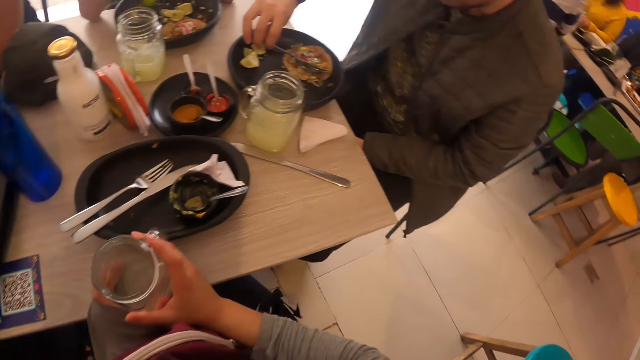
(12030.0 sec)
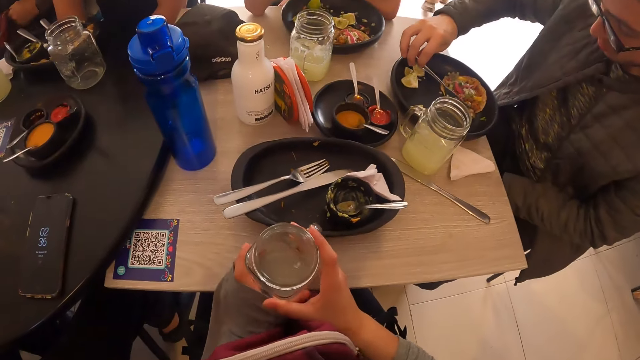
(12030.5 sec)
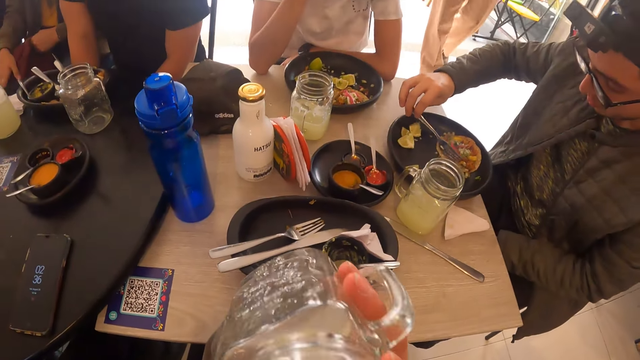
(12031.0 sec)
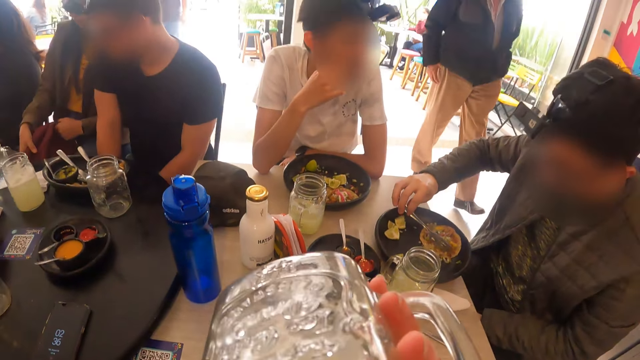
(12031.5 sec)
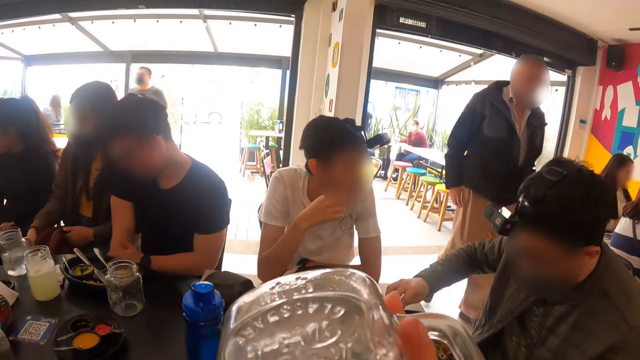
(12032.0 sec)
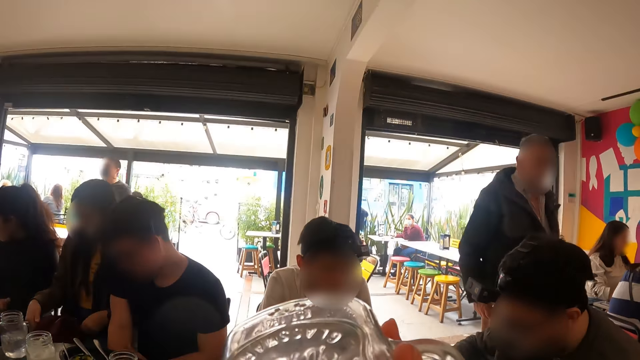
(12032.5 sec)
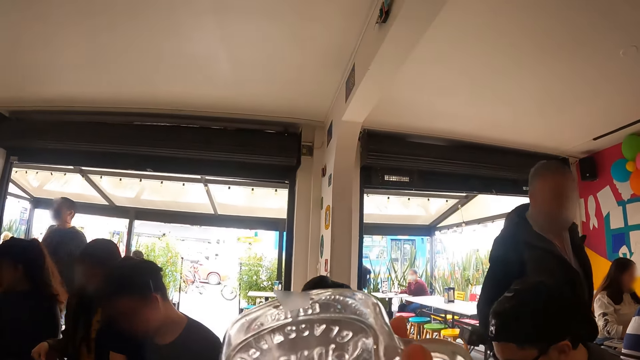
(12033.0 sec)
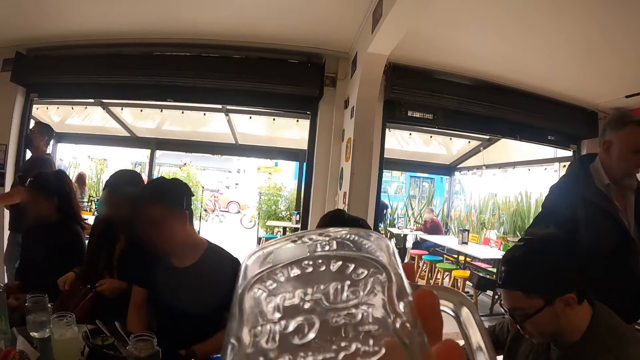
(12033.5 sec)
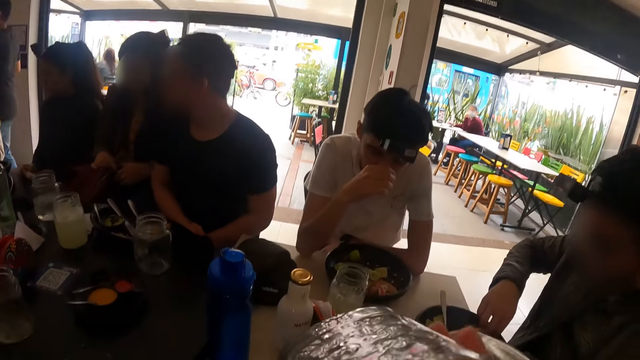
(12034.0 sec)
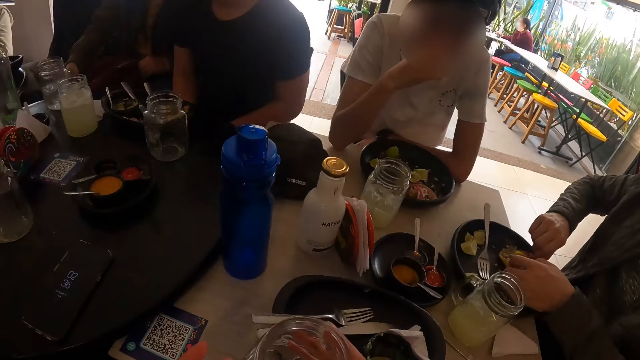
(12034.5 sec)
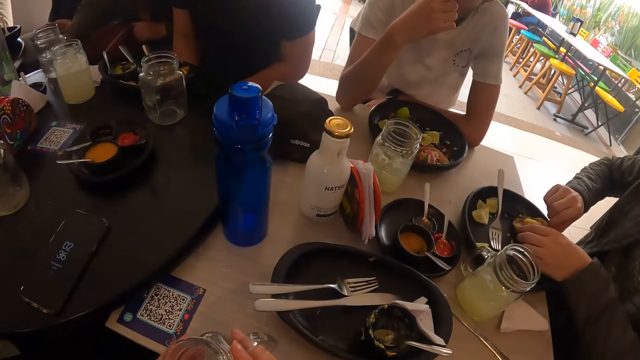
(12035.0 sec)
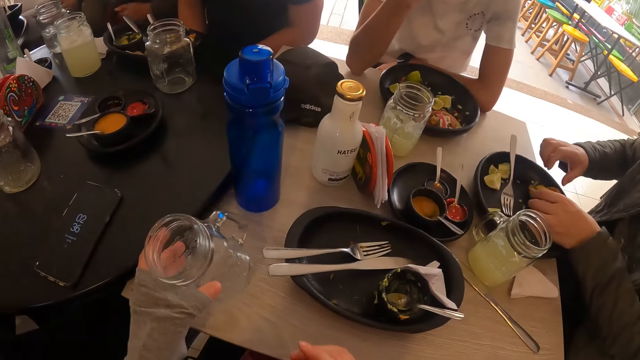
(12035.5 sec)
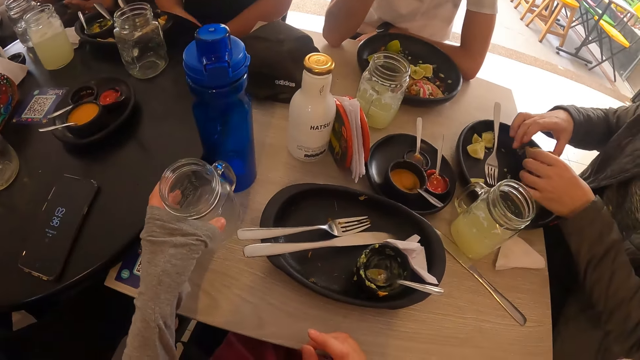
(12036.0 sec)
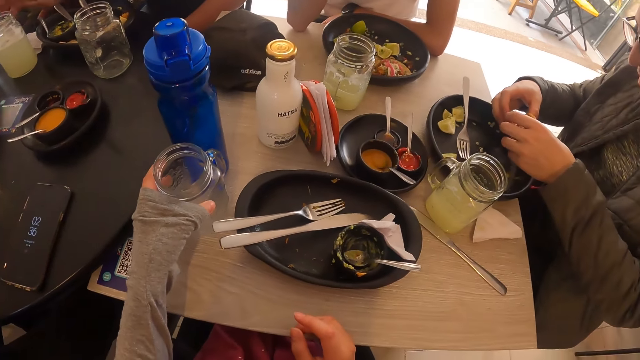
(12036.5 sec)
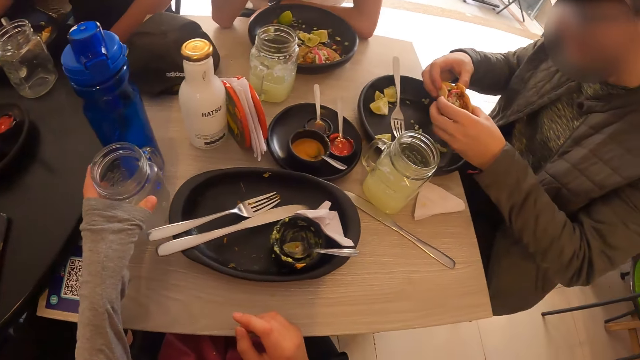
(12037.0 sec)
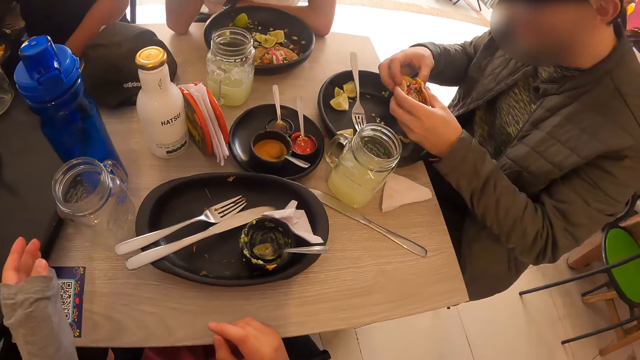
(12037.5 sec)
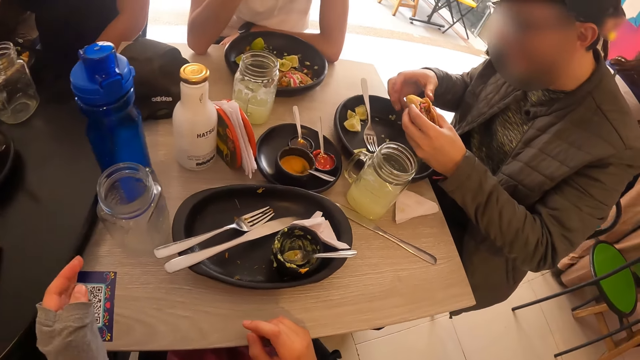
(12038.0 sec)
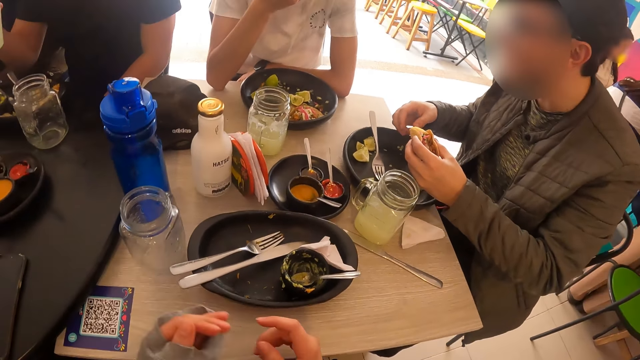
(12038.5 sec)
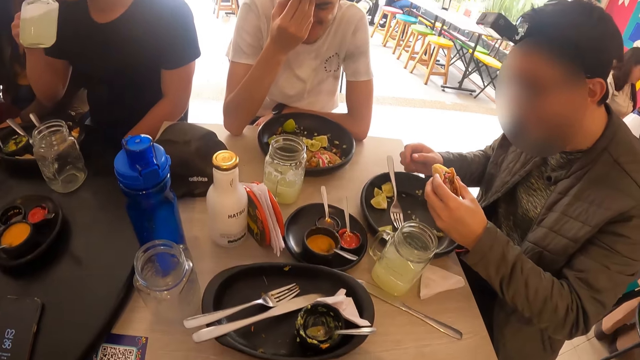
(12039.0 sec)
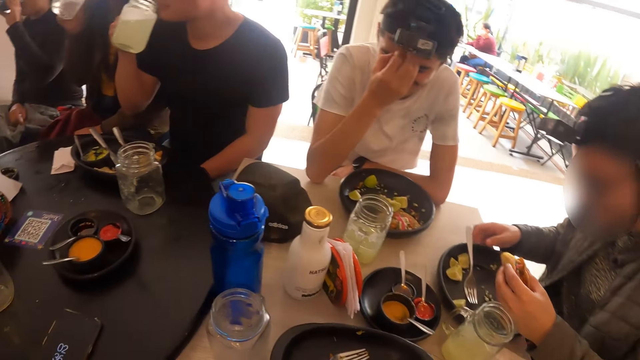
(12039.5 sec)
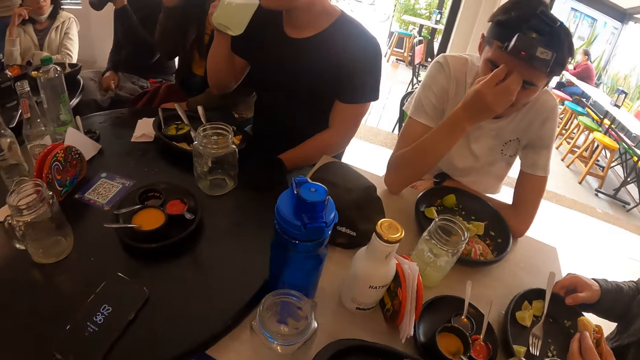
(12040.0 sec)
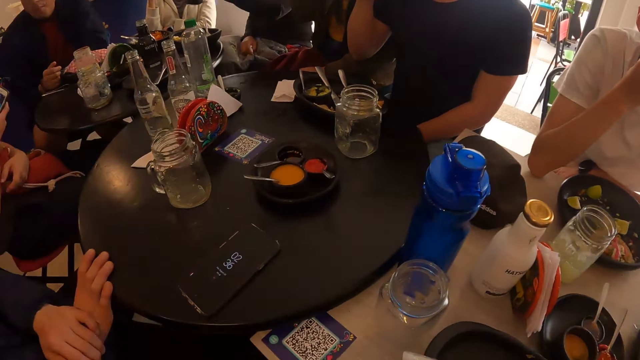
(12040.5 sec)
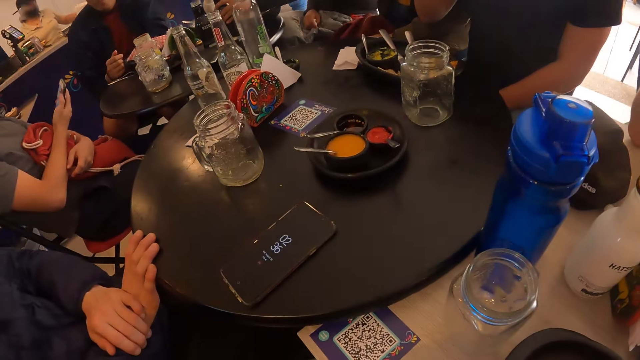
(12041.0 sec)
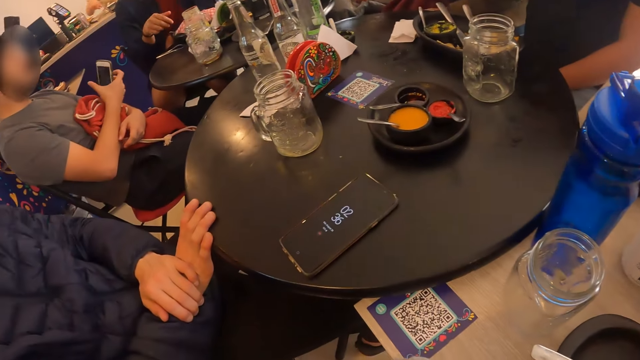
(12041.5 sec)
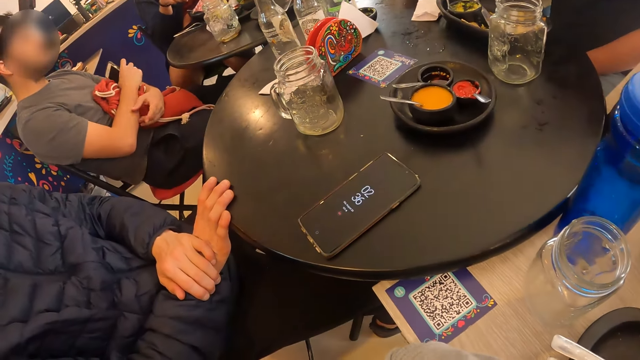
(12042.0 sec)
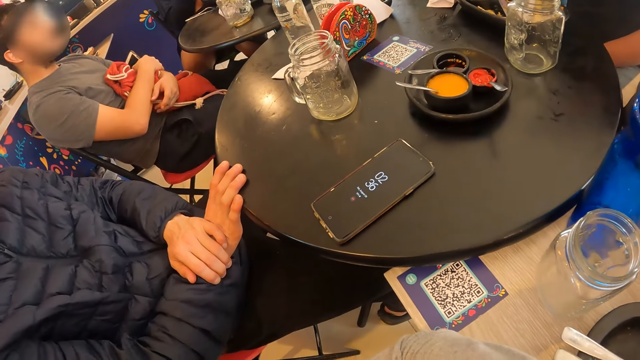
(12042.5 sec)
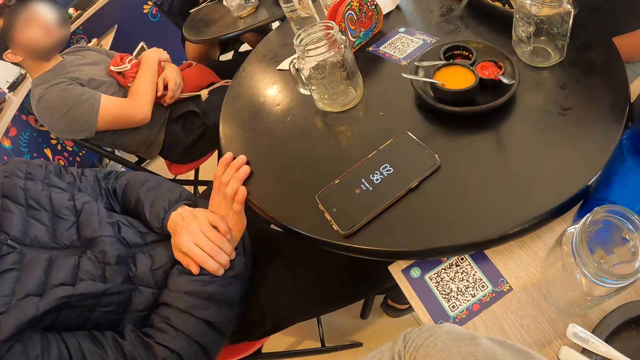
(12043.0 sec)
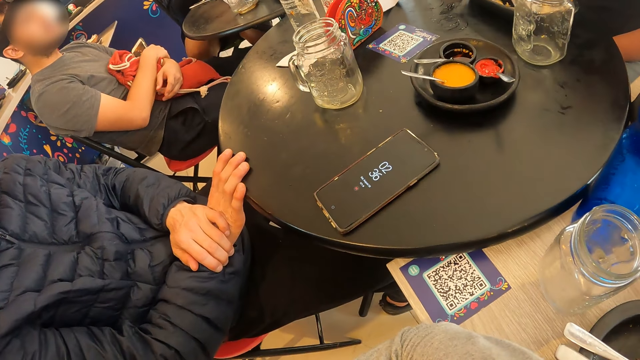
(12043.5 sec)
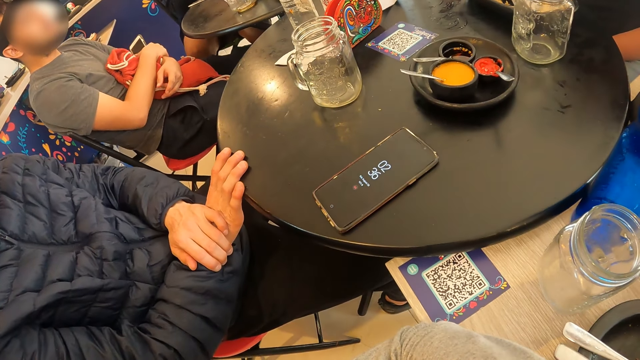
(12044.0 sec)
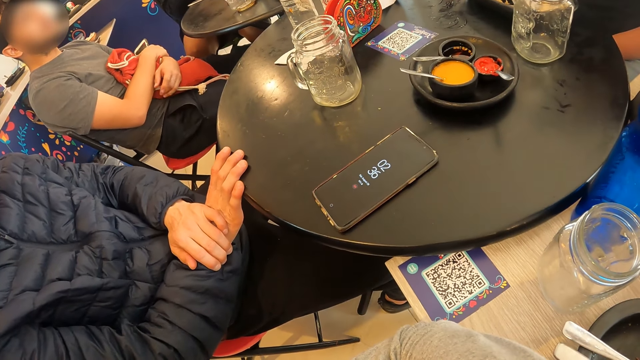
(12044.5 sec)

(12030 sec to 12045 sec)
The camera wearer picks the jar of juice from the table with her right hand. She drinks from the jar of juice in her right hand. She places the jar of juice on the table with her right hand. She passes the jar of juice from her right hand to her left hand. She places the jar of juice on the table with her left hand. A man picks a taco from the plate on the table with his left hand. He holds the taco with both hands. Another man drinks from the cup of lemonade in his right hand. Another man holds a phone in his right hand. The camera wearer interacts with a group of people.

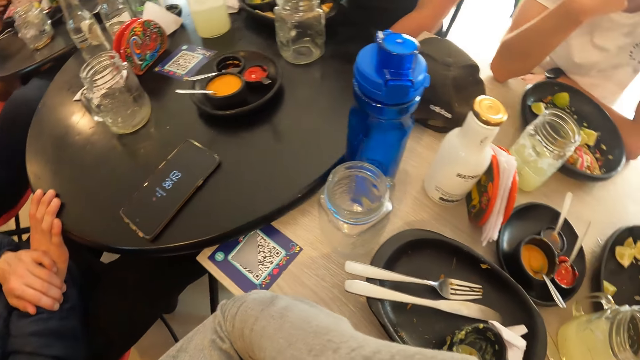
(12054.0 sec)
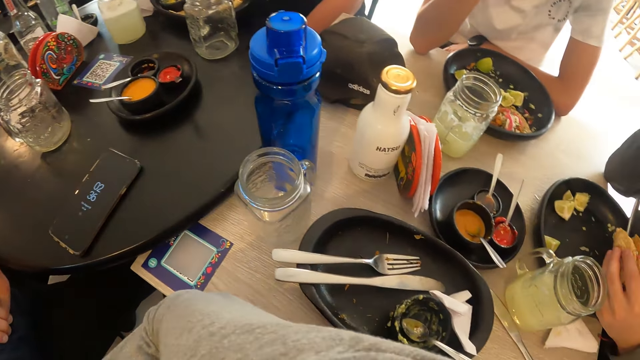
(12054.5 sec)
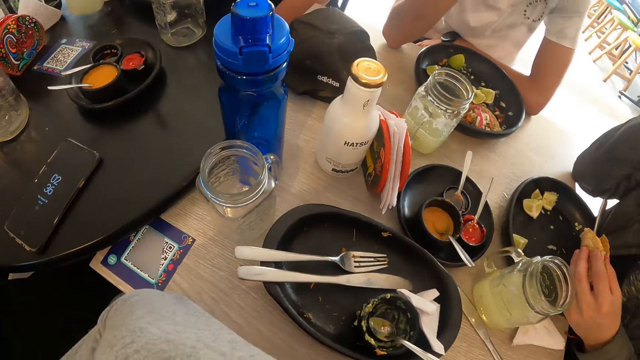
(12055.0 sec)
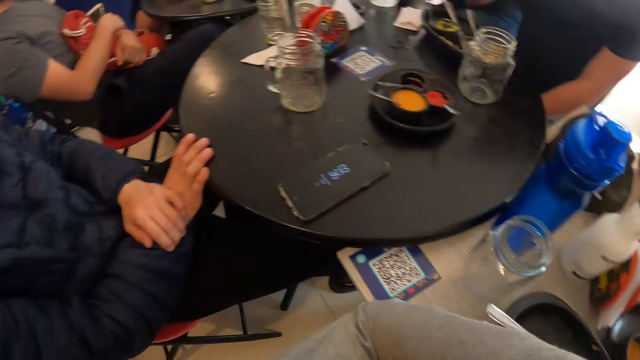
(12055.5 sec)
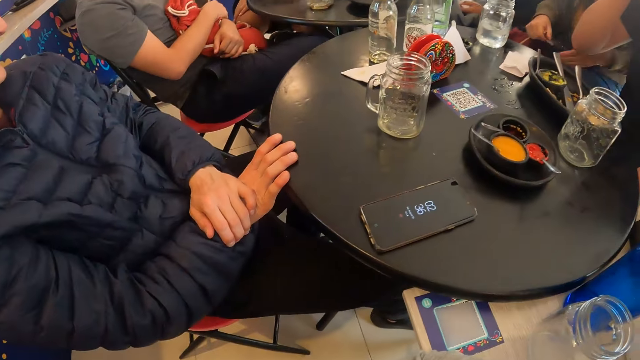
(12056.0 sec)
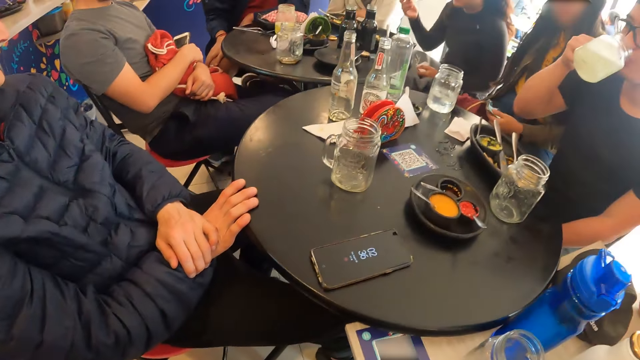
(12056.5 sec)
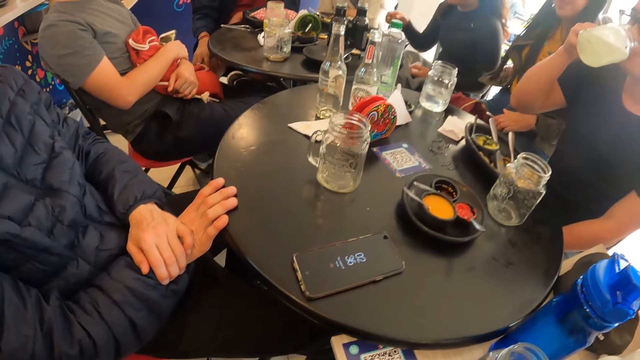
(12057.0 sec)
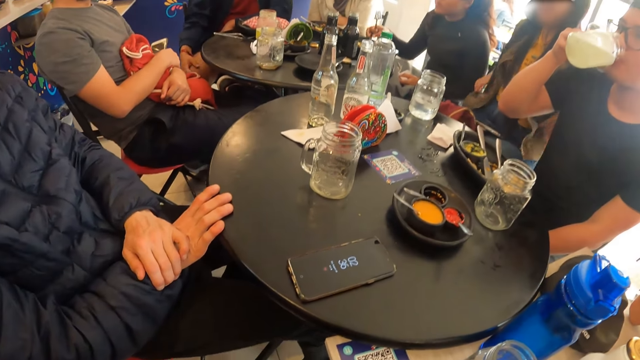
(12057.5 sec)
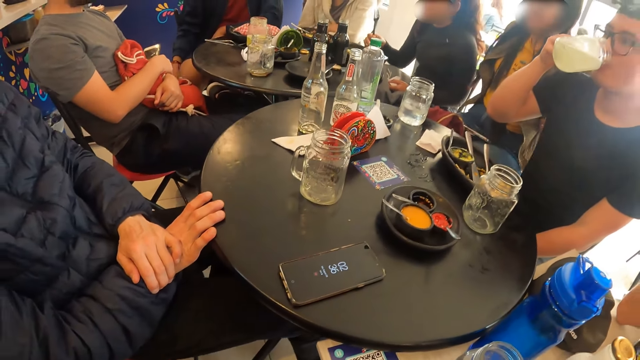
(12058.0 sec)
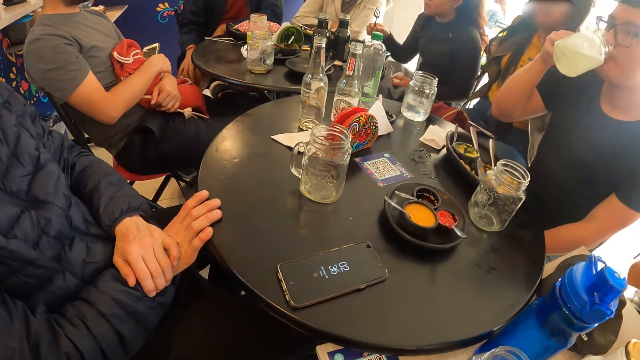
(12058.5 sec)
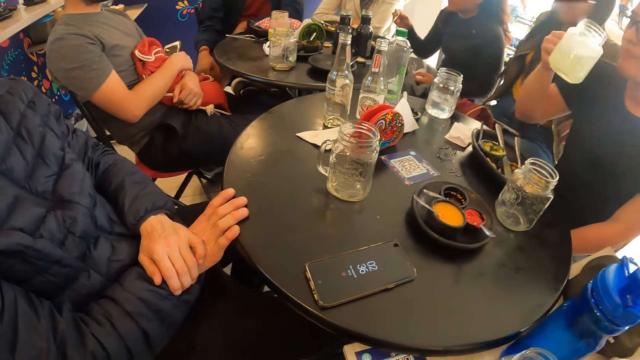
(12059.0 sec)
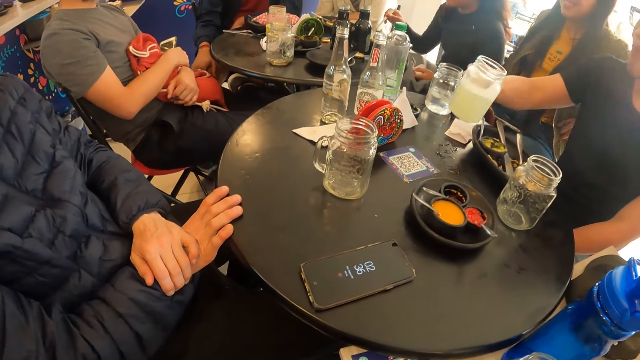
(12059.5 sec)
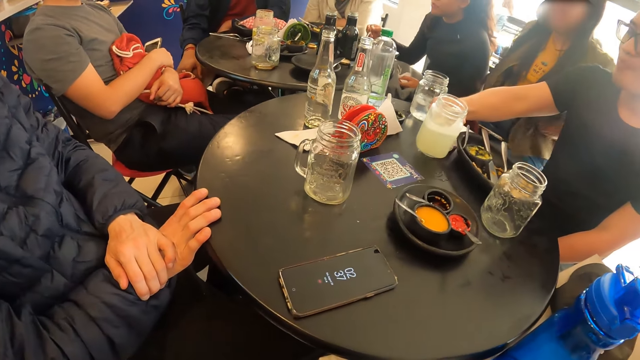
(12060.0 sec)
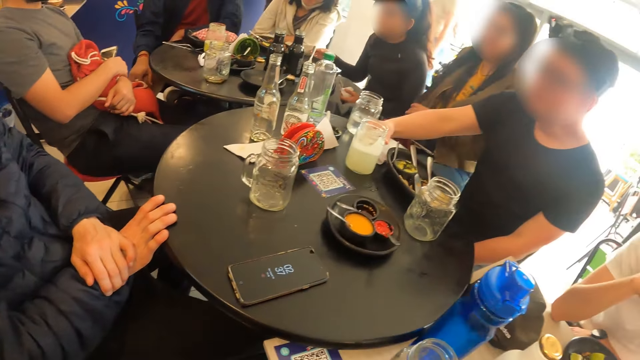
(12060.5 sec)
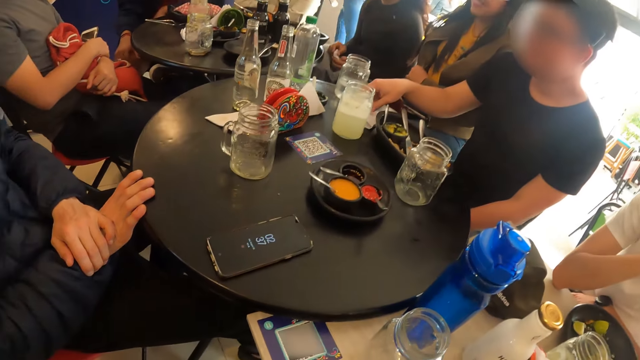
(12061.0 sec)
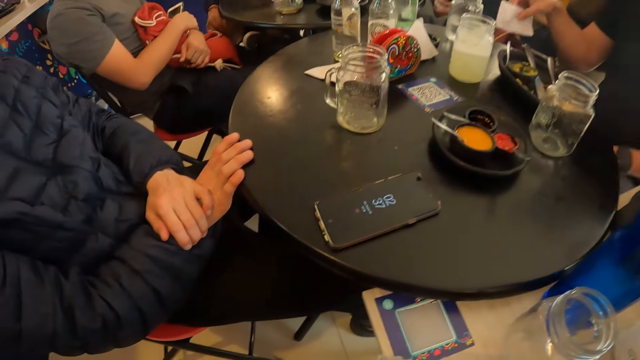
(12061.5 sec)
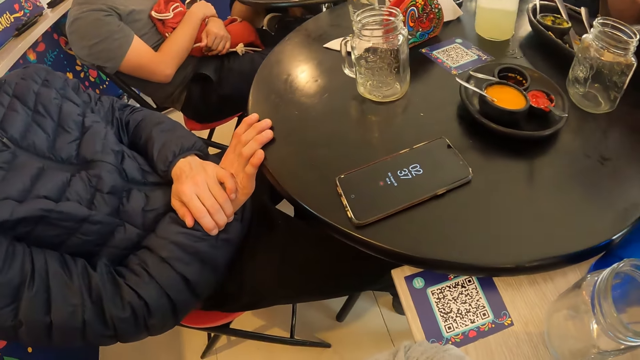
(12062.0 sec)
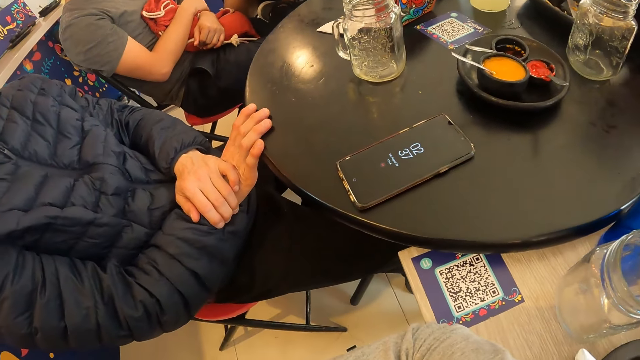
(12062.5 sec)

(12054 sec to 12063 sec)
A man drinks from the cup of lemonade in his right hand. He places the jar of lemonade on the table with his right hand.
